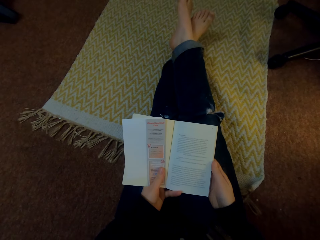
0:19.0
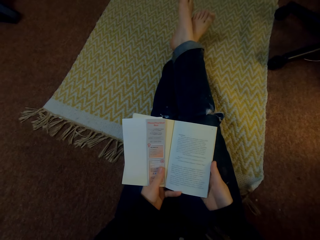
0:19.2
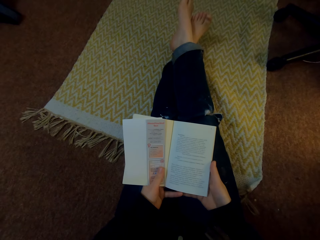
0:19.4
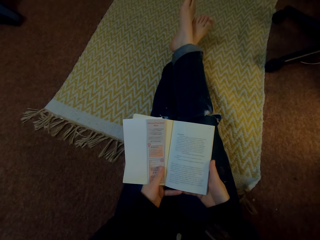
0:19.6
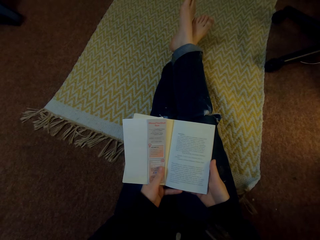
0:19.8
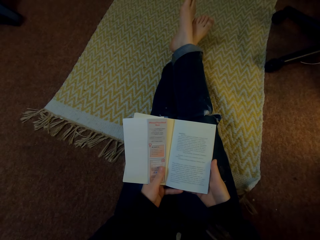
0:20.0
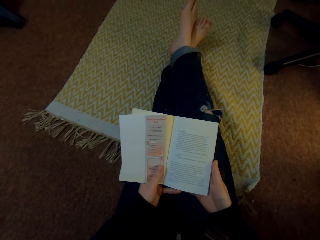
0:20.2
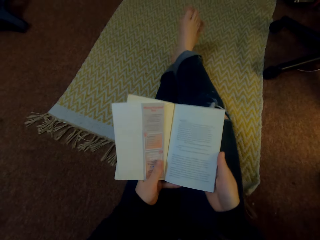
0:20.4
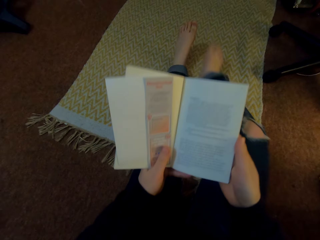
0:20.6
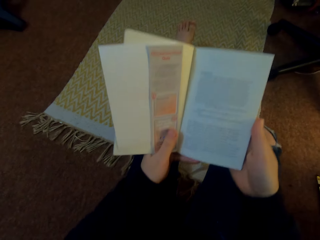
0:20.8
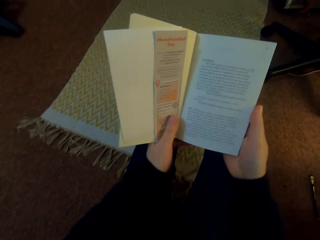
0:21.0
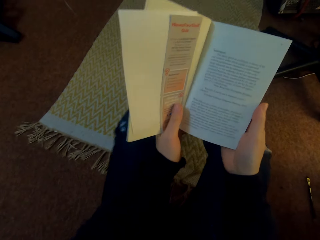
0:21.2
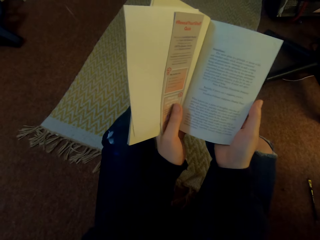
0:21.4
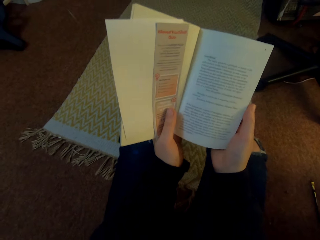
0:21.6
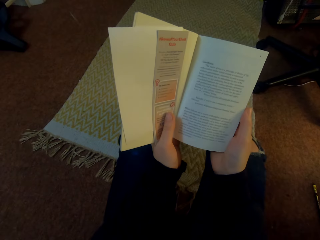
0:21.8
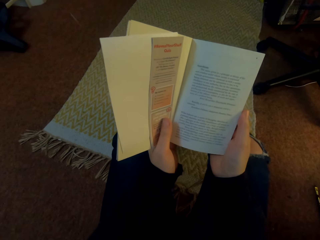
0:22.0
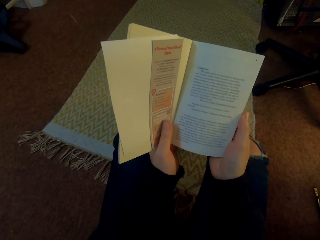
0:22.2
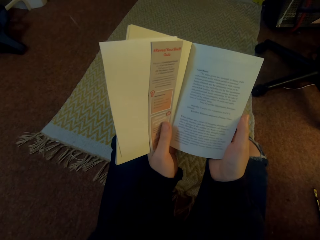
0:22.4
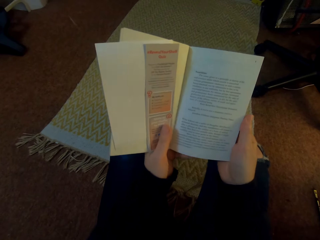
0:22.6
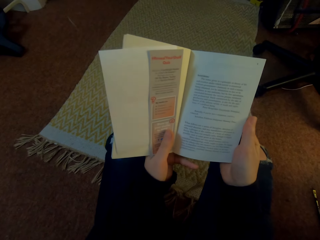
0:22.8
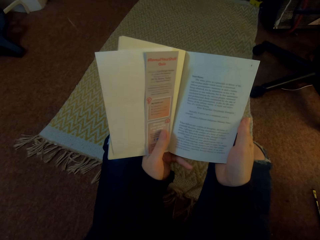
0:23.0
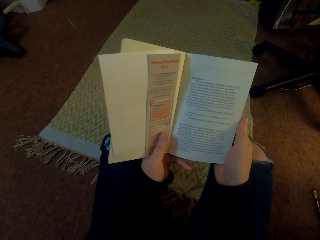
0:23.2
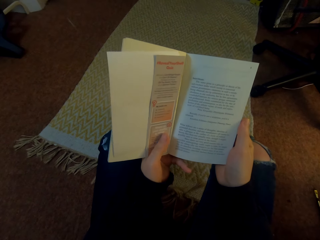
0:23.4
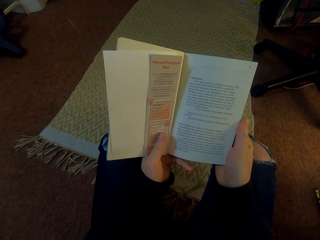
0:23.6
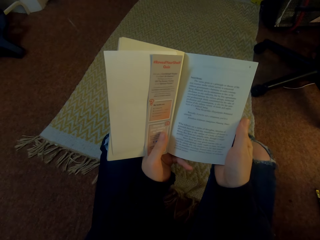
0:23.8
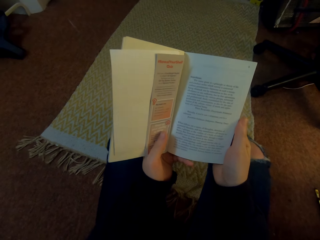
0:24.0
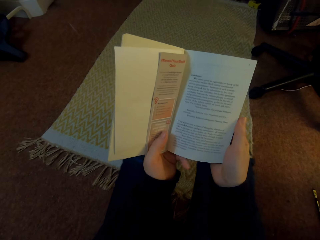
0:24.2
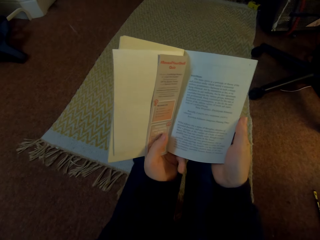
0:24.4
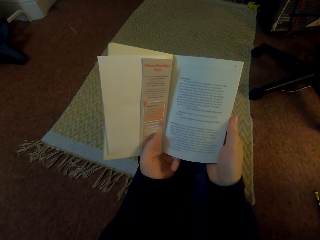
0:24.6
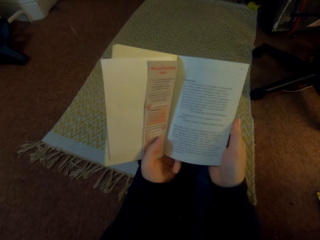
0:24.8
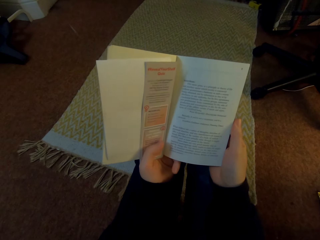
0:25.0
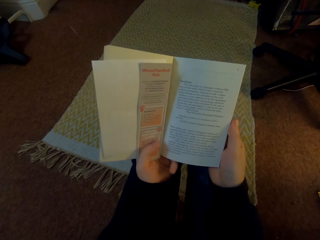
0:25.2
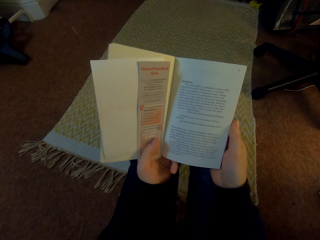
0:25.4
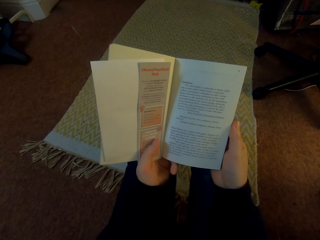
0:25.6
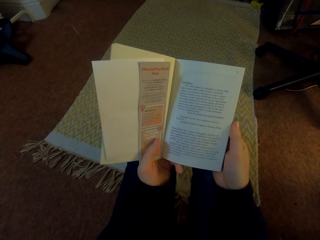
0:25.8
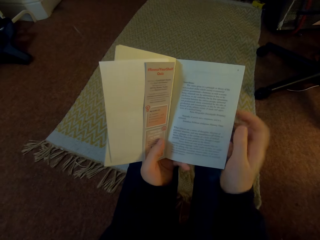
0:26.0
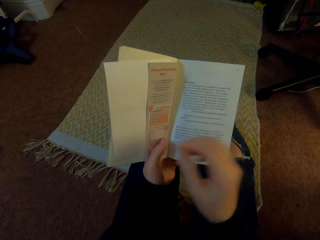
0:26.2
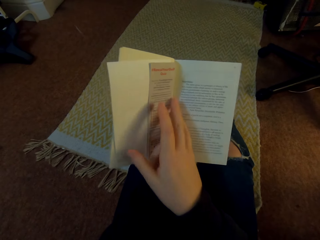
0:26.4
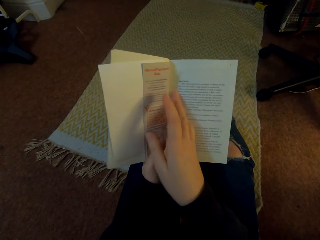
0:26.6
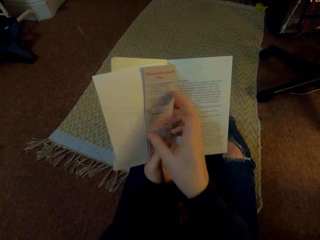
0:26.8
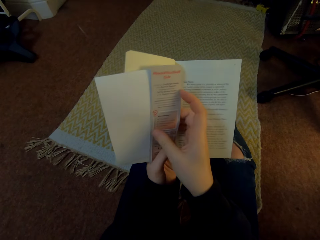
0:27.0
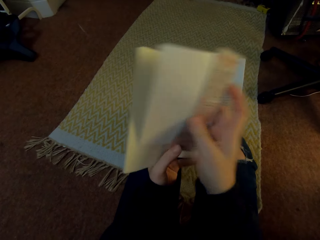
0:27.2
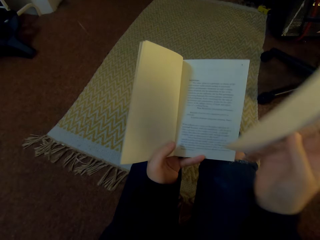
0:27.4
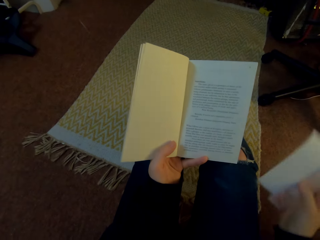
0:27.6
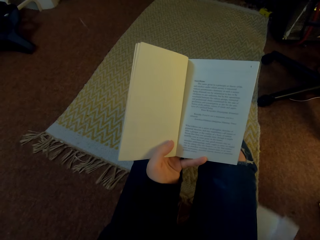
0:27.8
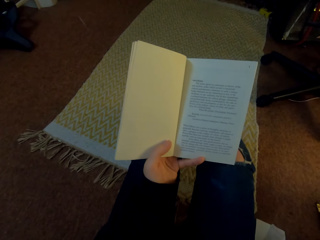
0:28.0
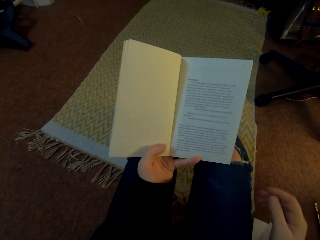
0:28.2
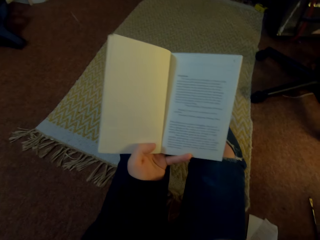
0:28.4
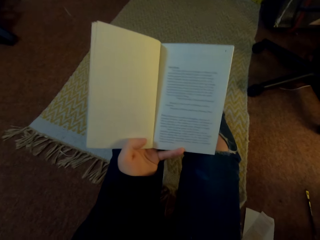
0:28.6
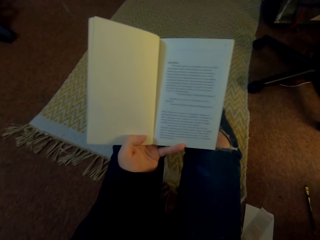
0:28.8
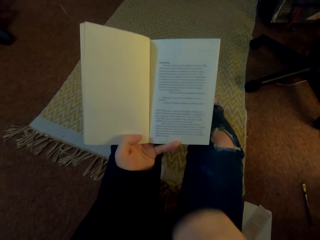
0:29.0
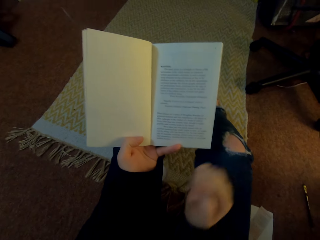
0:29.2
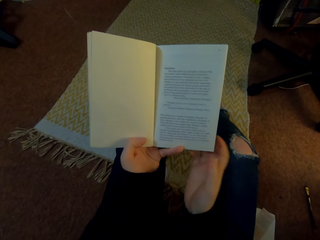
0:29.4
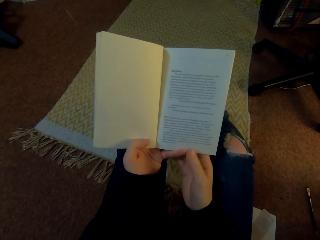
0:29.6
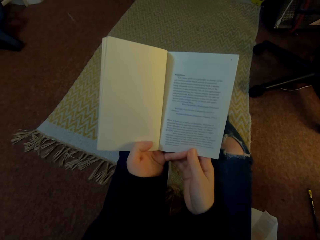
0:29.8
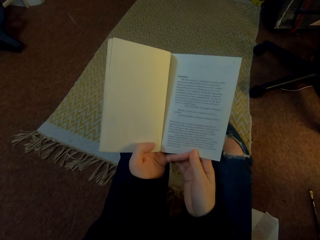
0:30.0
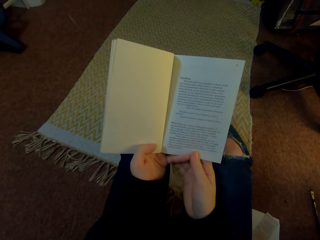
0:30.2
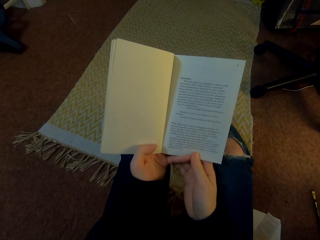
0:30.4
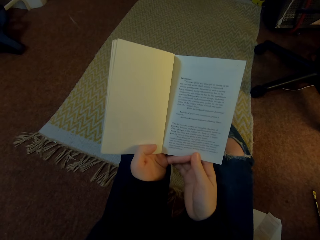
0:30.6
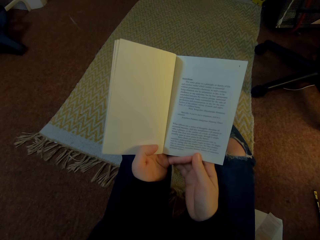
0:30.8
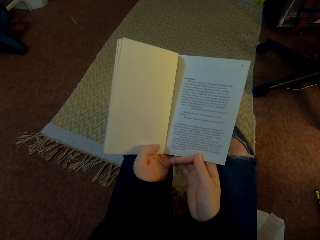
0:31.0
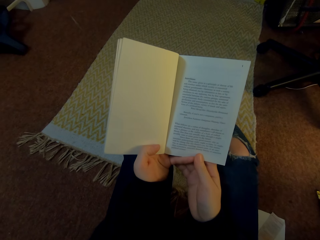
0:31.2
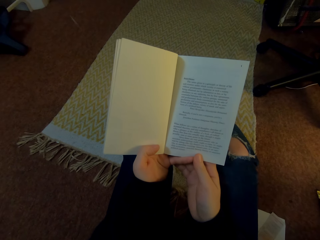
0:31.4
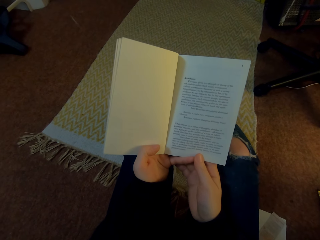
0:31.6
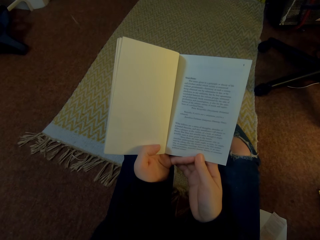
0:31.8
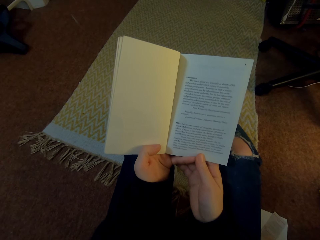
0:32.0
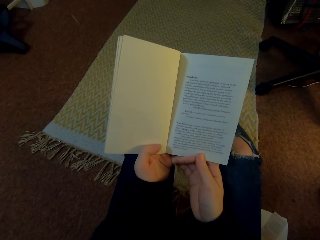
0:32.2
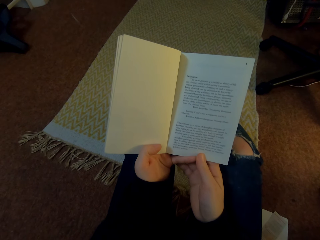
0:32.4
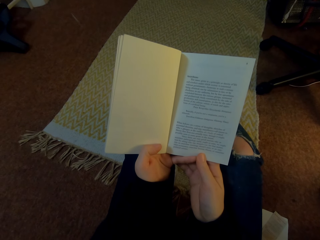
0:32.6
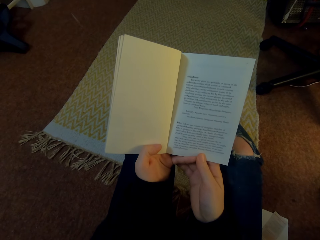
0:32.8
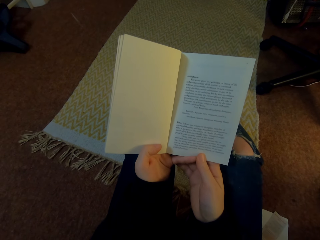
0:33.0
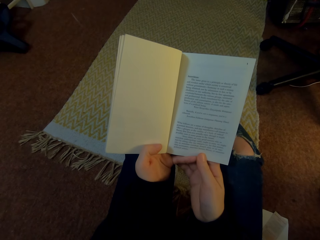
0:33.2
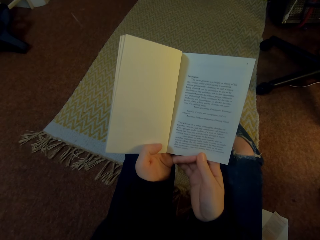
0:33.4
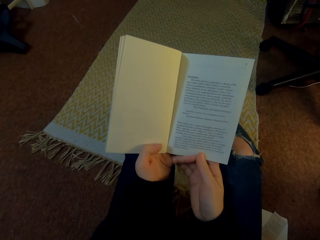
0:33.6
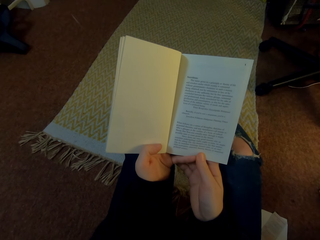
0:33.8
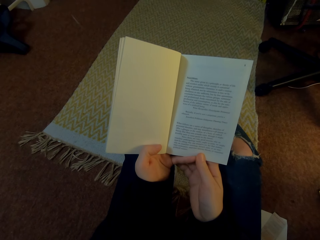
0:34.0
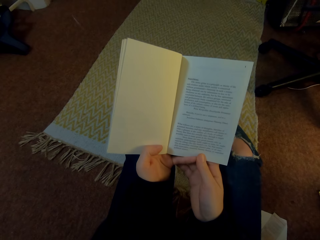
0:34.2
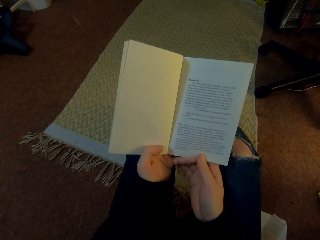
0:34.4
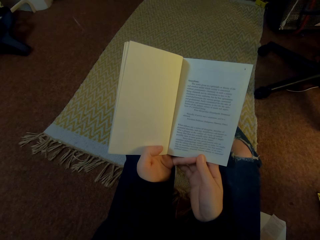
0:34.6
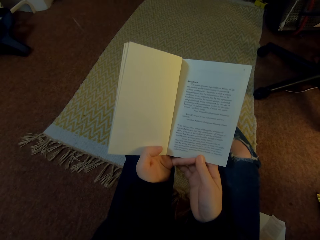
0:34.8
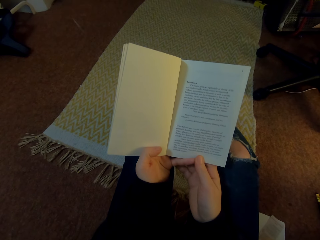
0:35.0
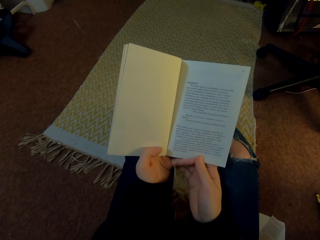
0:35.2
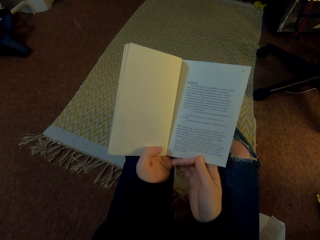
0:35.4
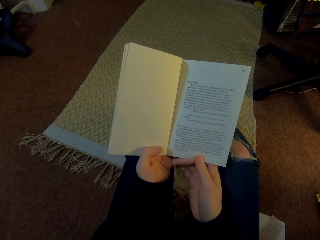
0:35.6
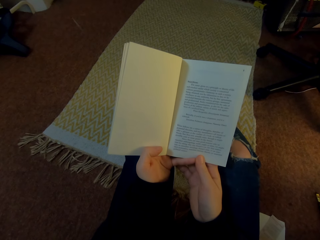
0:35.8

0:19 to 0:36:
The camera wearer reads the book. They lift up the book. They read the book. They remove a piece of paper or bookmarks from the book. They put down the bookmarks. They read the book. They hold the book with both hands. They read the book.

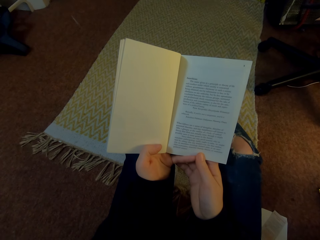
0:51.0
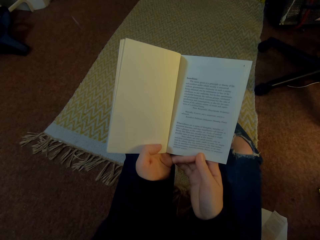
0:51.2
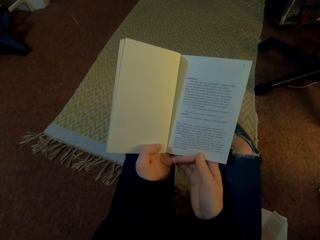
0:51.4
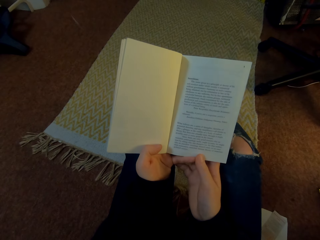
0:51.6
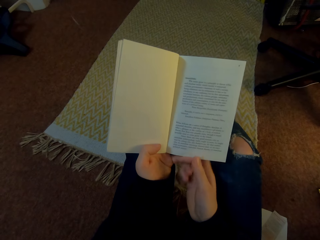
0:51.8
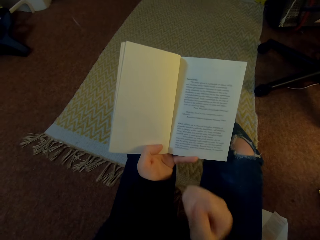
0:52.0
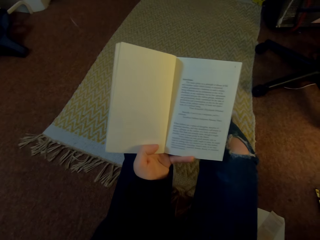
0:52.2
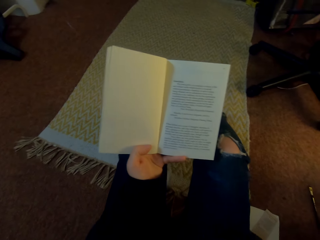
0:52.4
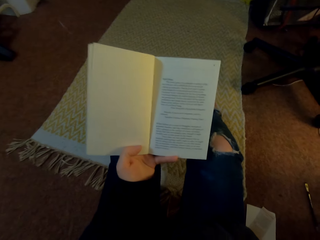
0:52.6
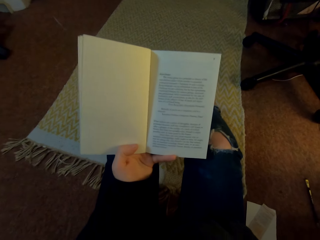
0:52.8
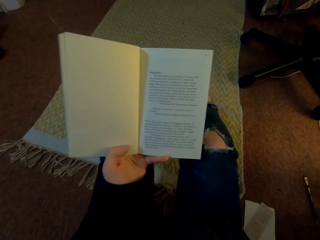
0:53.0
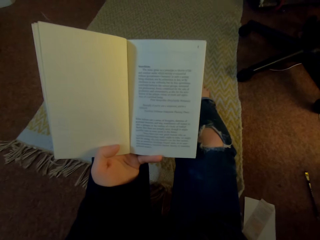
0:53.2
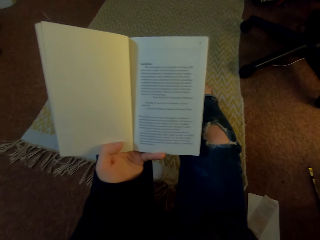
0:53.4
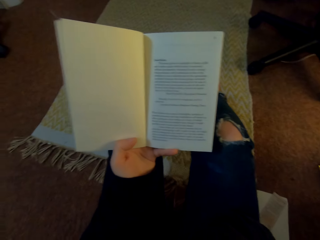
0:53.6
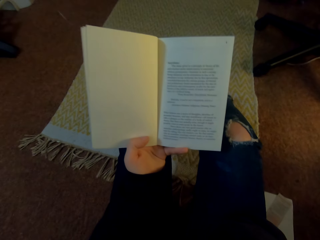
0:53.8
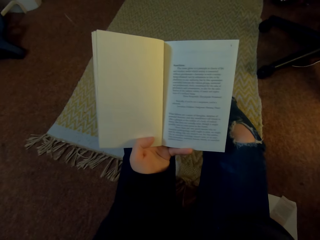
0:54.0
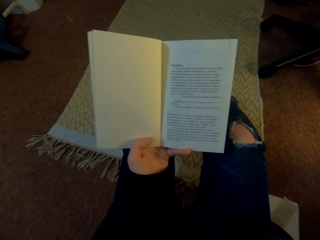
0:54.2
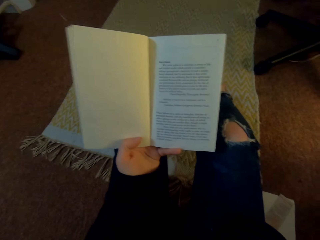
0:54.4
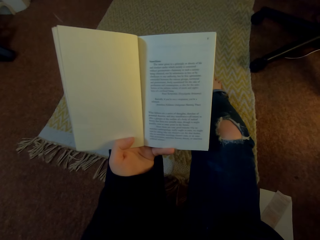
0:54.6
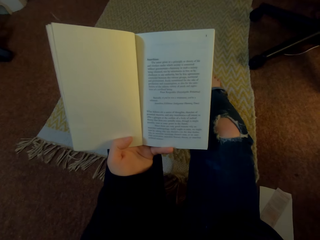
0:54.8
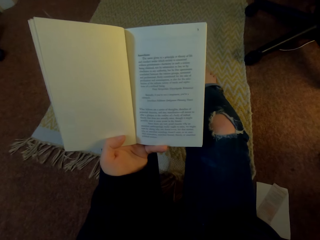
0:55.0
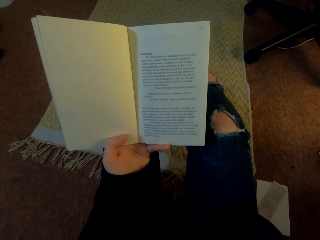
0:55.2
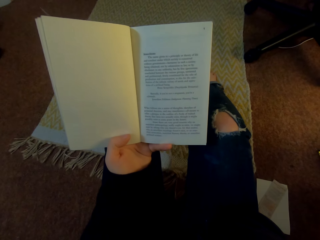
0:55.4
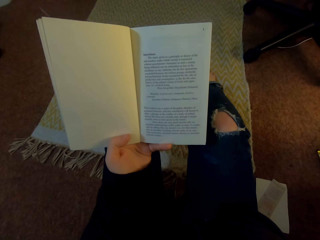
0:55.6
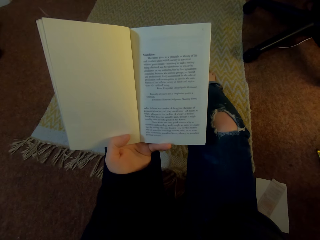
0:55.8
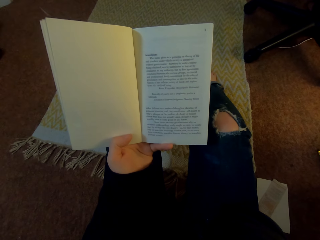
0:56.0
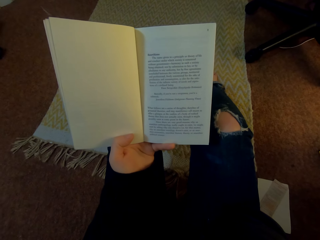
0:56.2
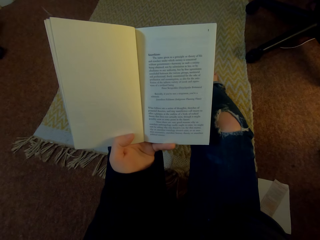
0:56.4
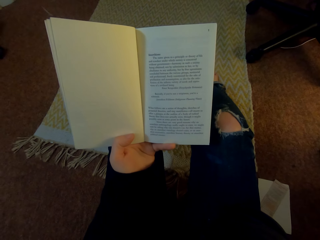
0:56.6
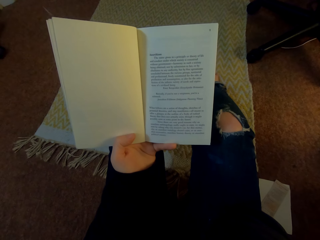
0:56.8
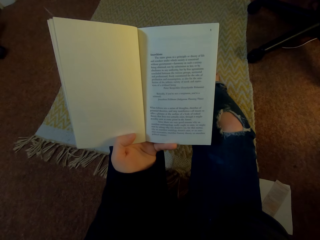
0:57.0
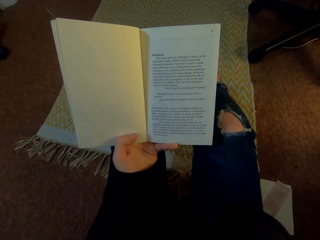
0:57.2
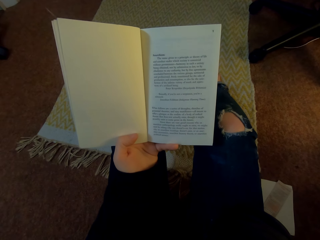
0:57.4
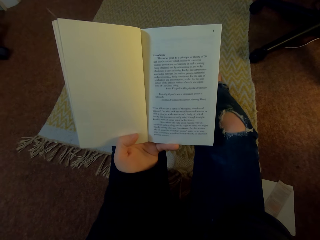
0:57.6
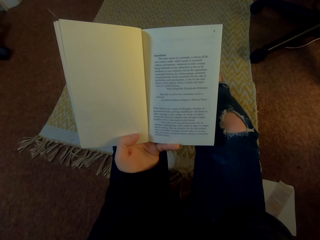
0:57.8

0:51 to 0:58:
The camera wearer reads the book and moves their right hand towards their face.
